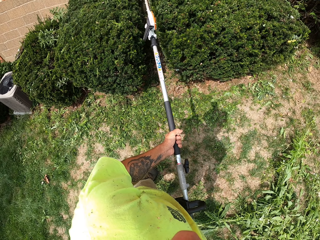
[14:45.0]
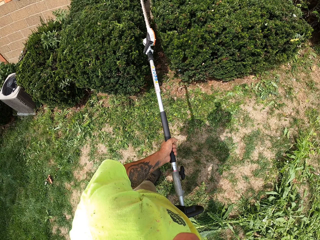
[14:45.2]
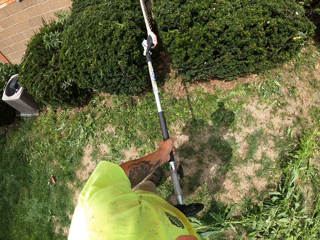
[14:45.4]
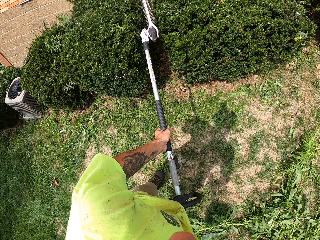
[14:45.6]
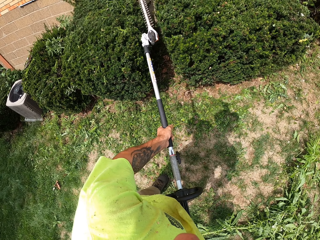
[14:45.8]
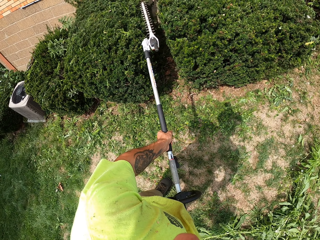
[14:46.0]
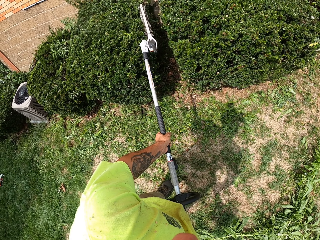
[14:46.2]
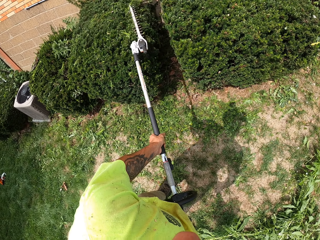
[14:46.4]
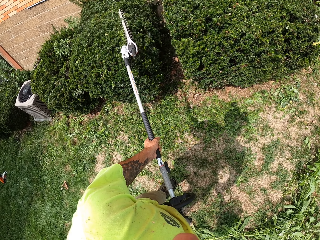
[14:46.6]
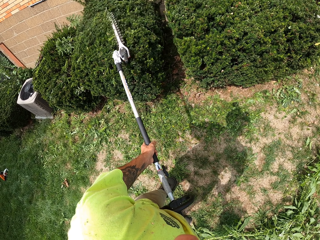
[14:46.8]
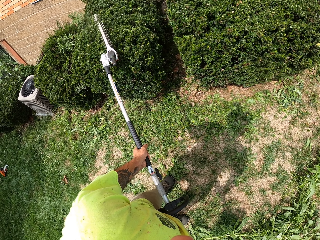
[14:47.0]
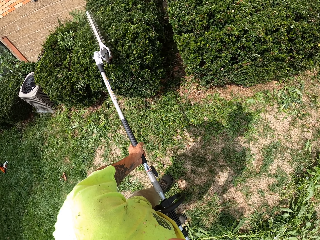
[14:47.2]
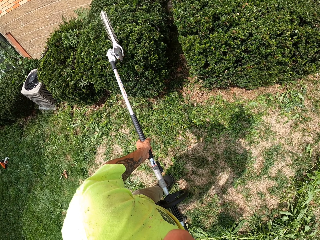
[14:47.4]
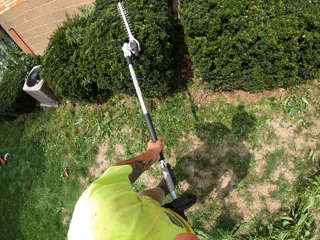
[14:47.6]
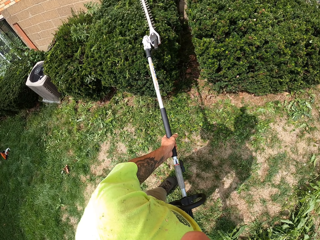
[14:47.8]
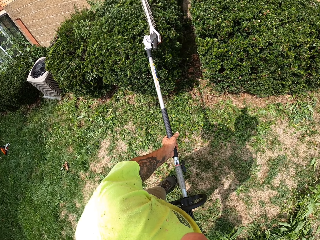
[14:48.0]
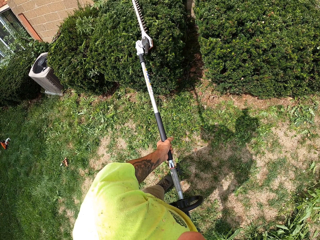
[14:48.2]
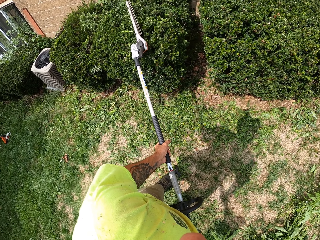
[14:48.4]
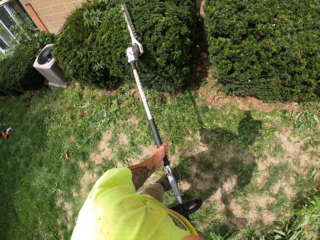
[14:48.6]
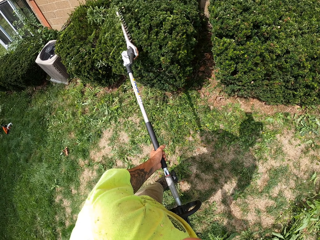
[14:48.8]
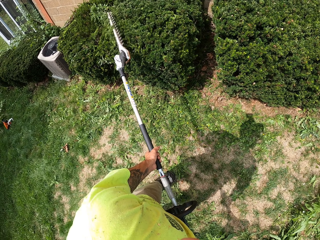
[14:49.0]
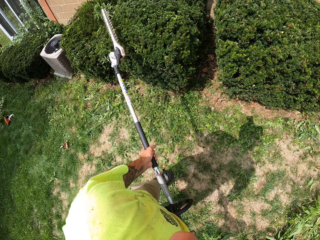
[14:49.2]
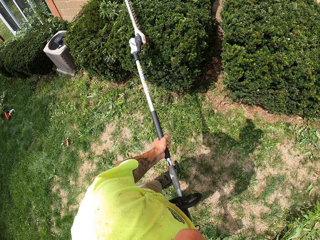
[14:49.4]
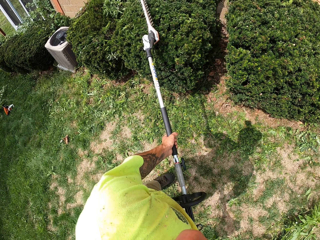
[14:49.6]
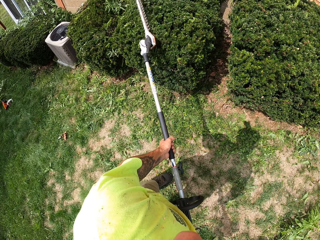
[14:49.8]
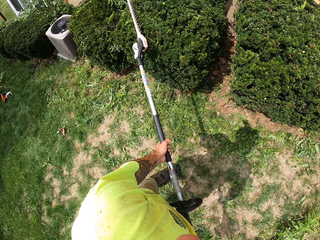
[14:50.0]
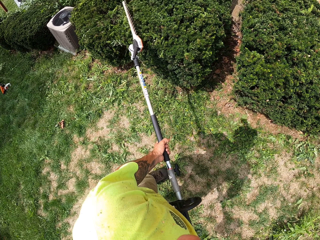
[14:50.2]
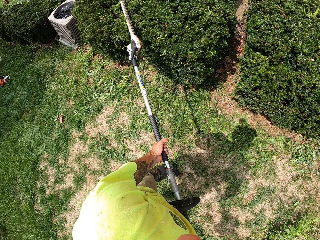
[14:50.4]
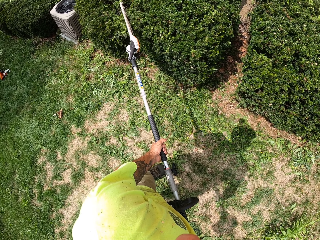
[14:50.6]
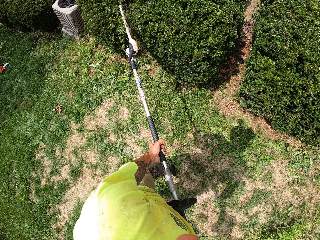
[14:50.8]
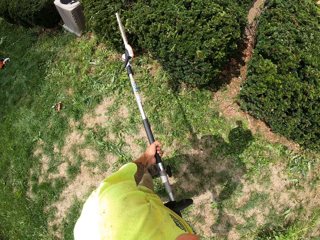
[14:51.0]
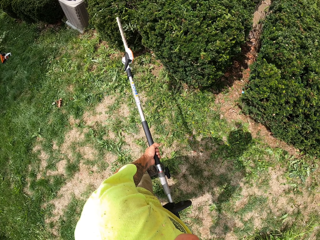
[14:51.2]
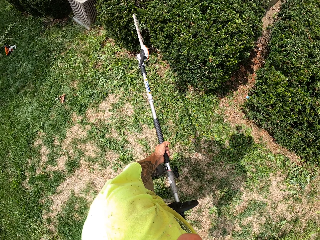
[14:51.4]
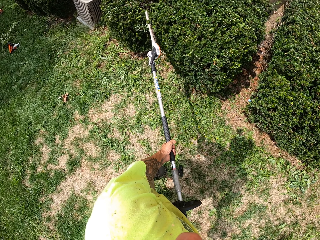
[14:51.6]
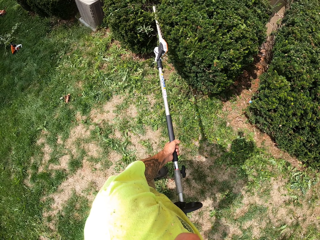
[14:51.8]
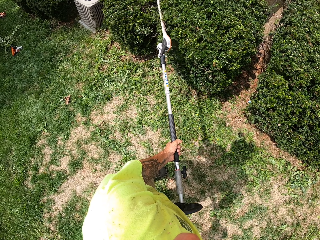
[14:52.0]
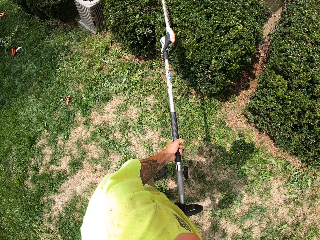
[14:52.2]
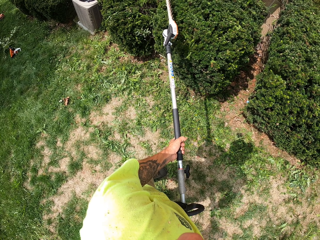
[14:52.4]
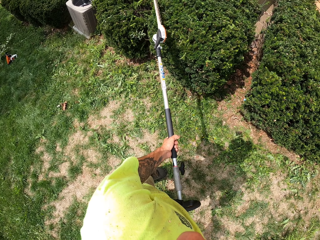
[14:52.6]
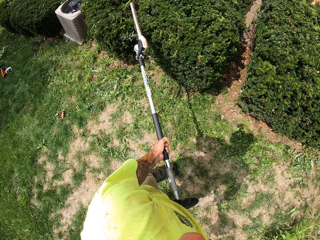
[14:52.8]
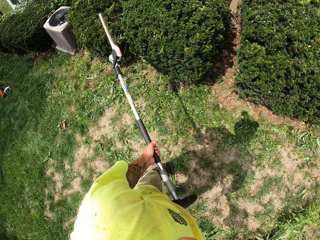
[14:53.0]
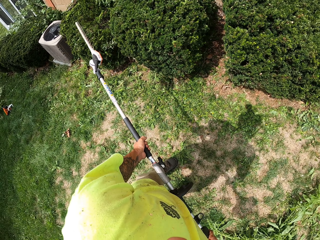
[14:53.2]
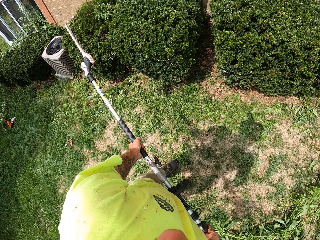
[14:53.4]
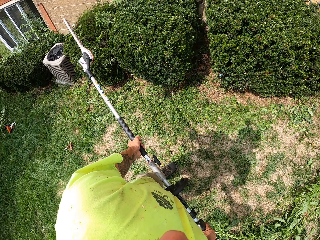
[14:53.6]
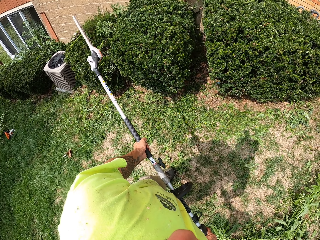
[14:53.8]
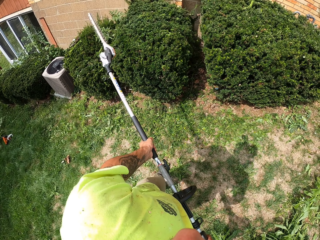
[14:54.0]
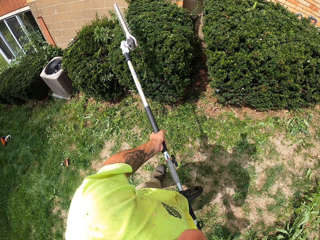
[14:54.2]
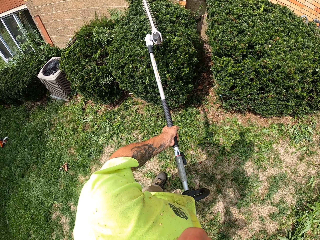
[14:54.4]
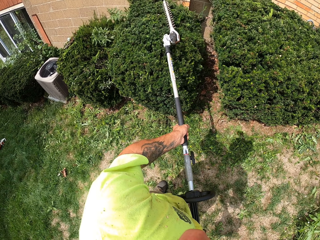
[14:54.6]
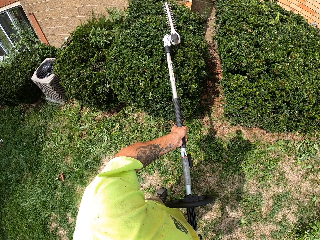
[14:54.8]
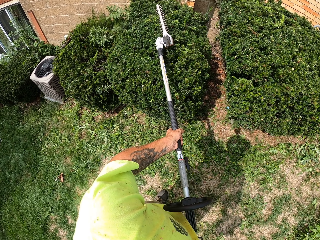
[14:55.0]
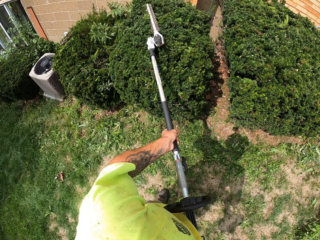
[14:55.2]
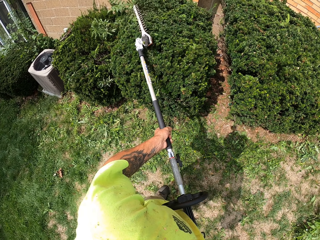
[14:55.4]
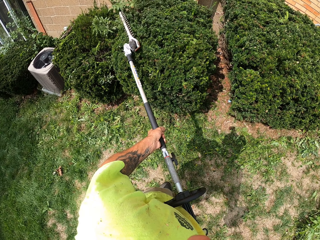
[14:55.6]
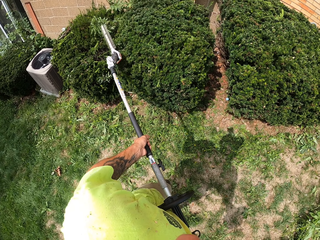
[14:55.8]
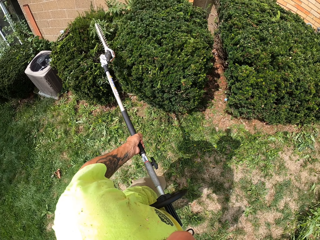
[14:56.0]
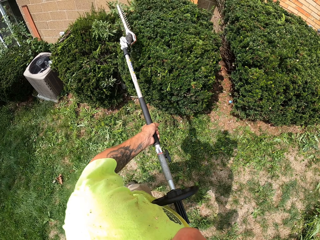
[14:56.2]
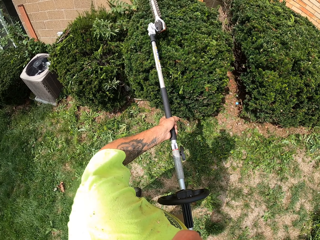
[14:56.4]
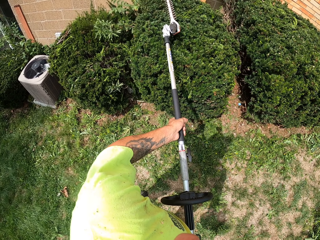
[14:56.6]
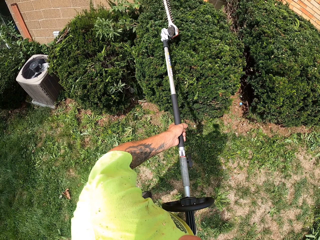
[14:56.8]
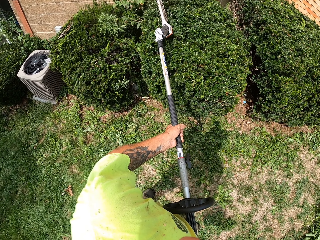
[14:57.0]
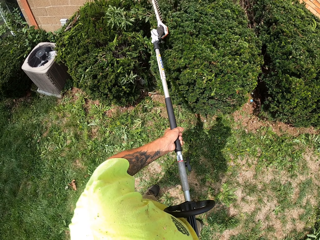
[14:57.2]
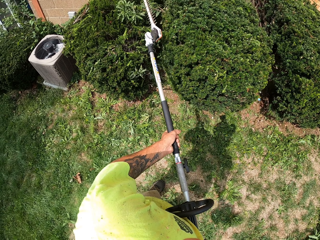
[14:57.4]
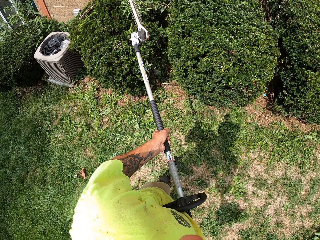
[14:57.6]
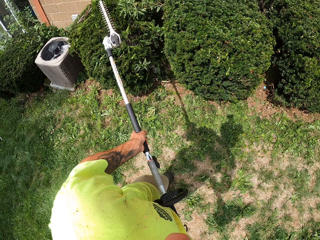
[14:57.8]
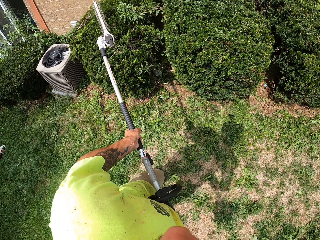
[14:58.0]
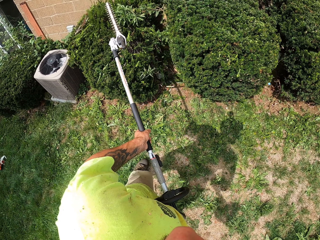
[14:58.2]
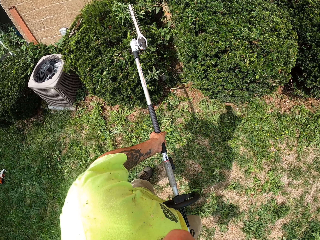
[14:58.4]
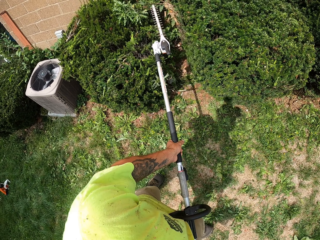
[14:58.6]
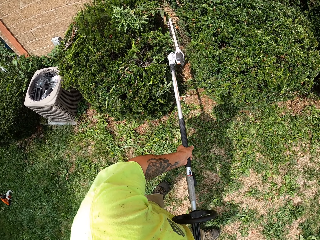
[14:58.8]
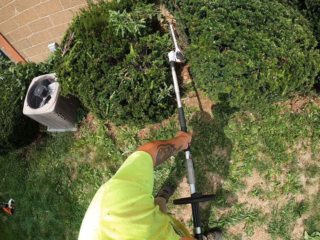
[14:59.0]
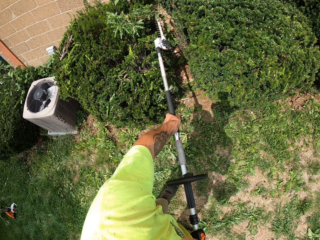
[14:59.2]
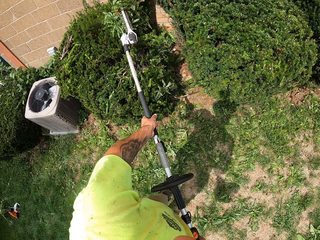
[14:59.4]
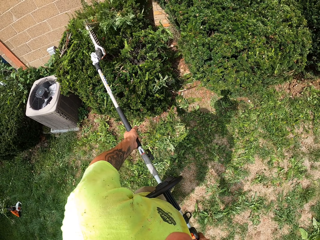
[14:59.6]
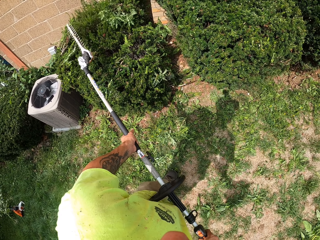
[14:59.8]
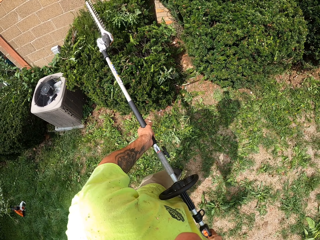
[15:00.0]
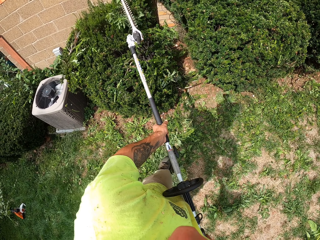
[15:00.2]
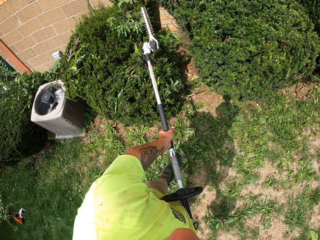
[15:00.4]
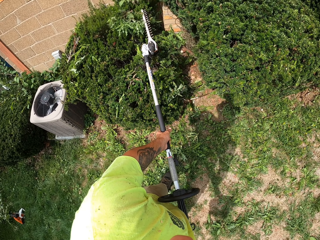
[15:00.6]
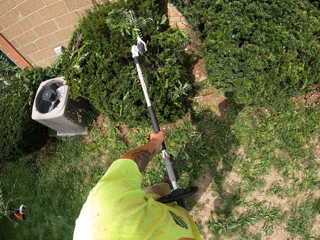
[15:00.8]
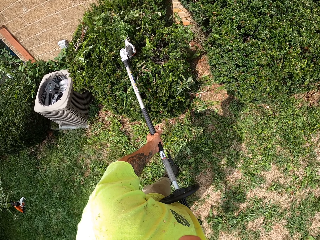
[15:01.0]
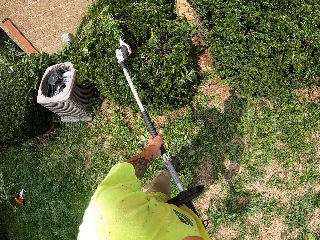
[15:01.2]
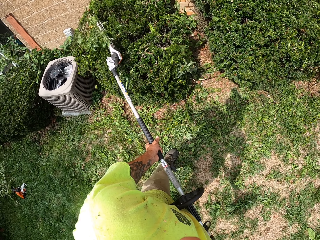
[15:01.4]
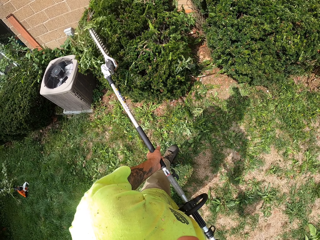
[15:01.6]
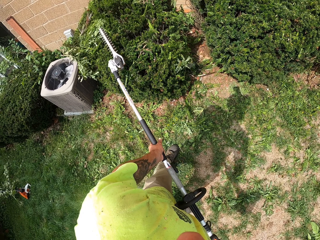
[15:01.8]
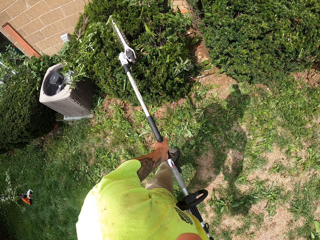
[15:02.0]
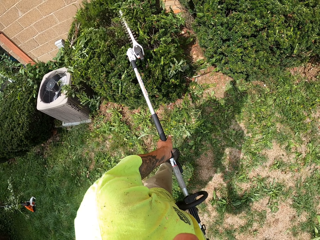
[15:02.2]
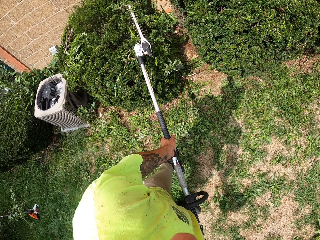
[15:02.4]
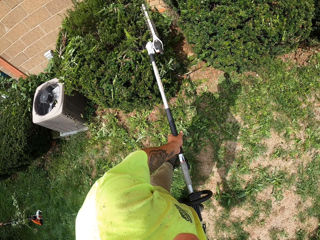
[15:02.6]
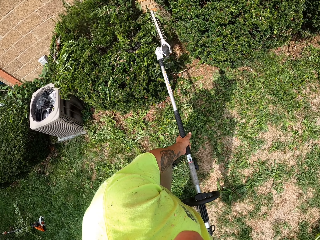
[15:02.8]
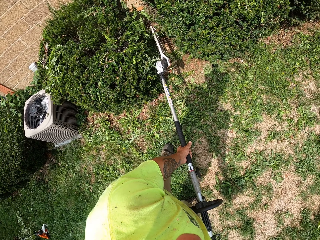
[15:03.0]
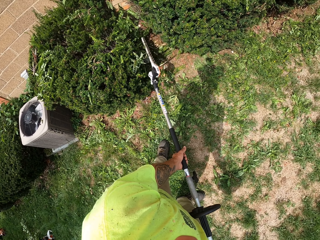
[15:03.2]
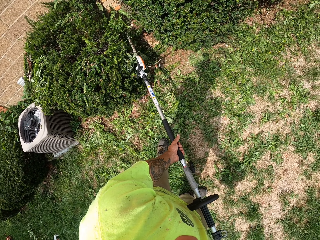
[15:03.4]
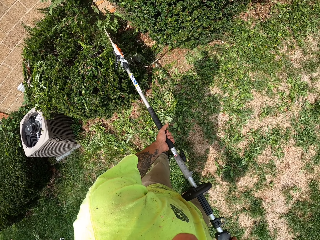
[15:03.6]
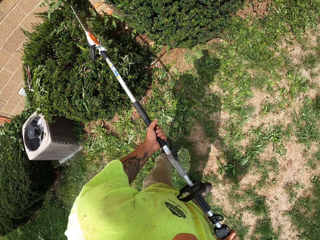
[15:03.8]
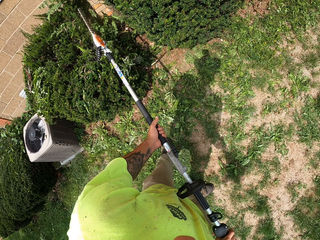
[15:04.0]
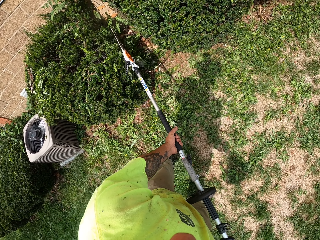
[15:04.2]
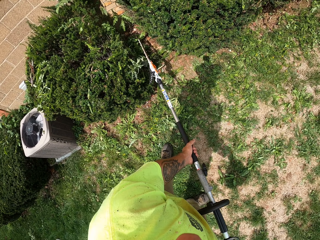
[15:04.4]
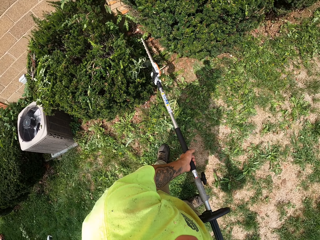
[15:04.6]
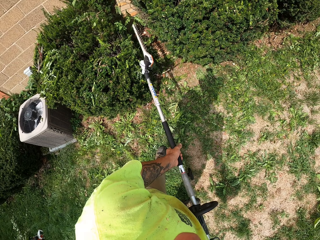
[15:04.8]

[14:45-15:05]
The camera wearer trims the shrub with the grass trimmer in both hands. They trim the shrub again.

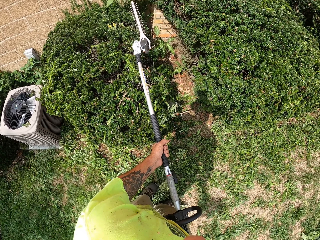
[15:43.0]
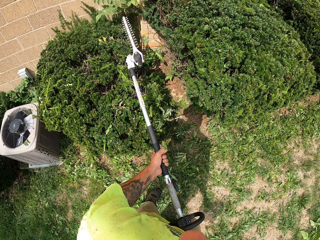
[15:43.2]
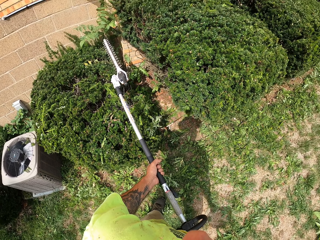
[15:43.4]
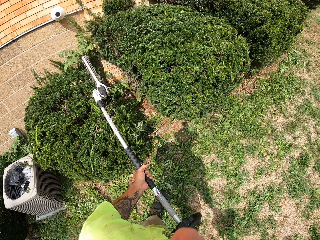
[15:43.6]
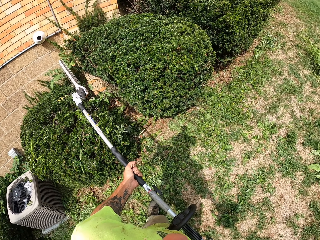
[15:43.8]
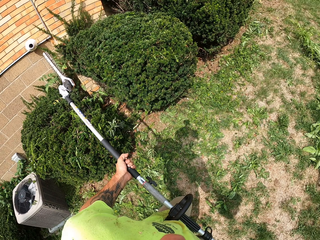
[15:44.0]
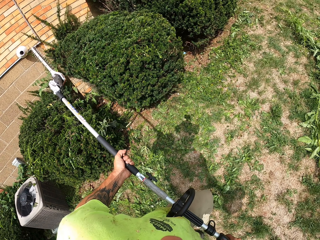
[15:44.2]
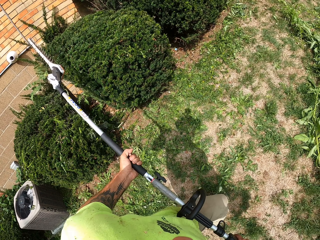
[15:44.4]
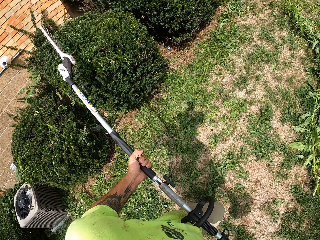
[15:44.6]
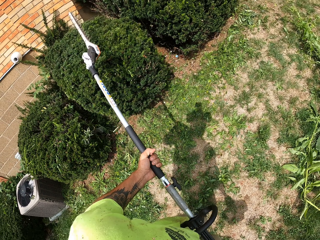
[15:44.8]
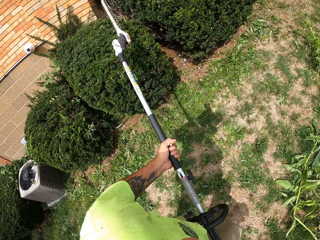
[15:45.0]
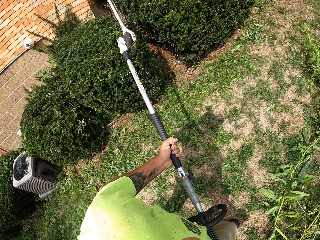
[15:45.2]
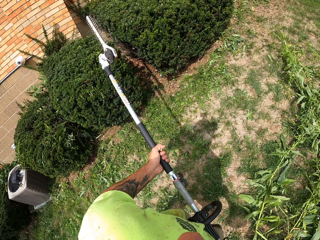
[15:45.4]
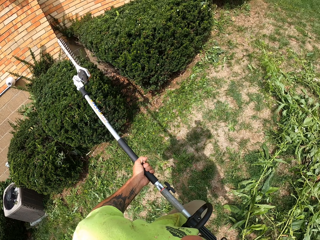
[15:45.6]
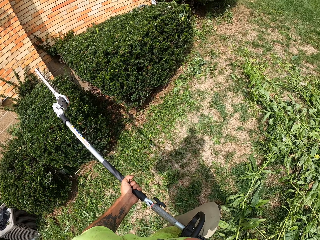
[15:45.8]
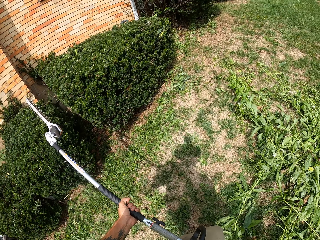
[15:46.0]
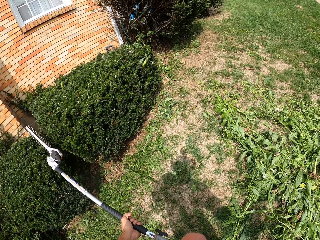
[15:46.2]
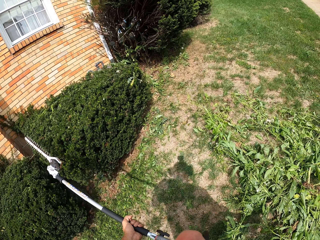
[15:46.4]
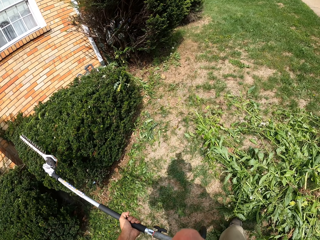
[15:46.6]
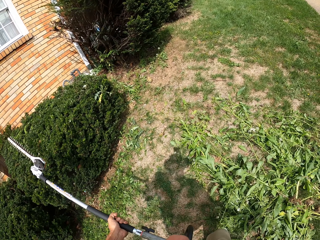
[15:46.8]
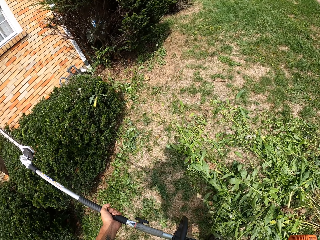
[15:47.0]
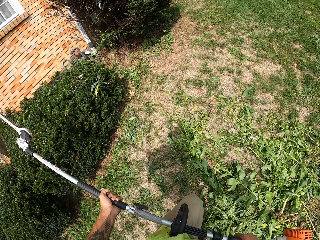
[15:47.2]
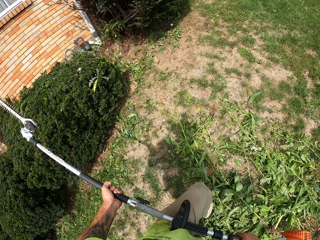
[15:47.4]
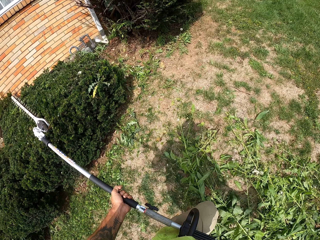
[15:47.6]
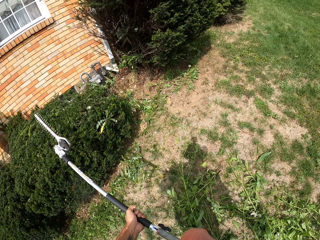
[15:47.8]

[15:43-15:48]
The camera wearer trims plants with a trimming machine.
